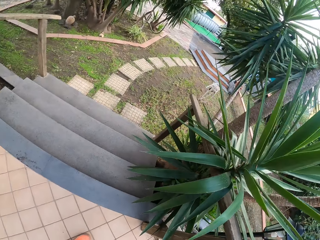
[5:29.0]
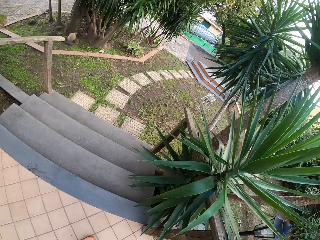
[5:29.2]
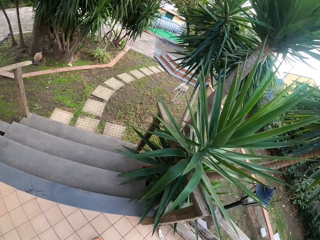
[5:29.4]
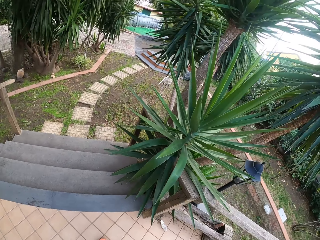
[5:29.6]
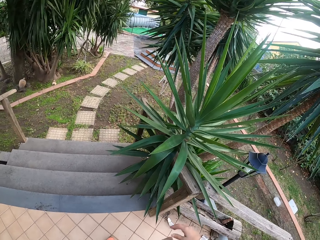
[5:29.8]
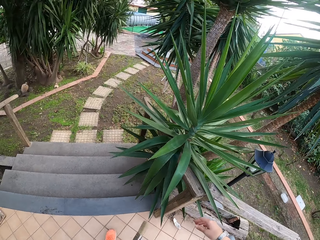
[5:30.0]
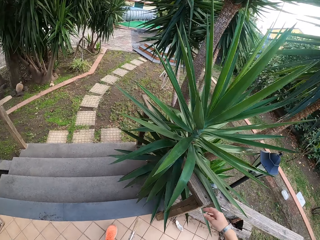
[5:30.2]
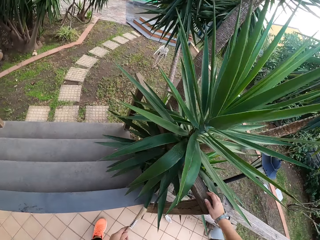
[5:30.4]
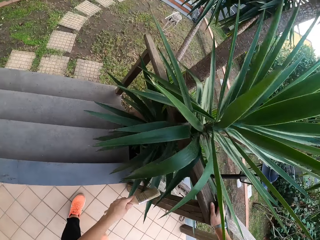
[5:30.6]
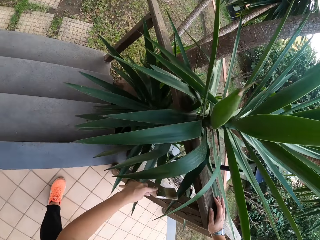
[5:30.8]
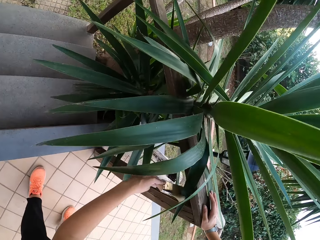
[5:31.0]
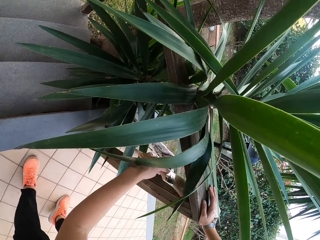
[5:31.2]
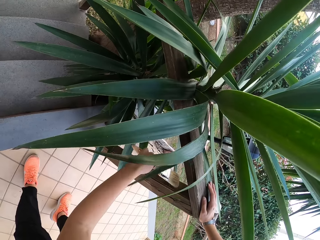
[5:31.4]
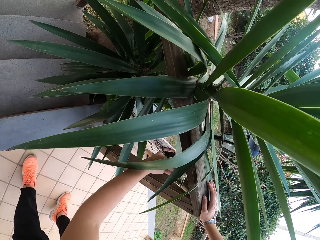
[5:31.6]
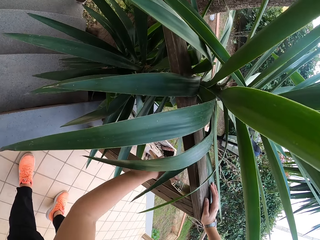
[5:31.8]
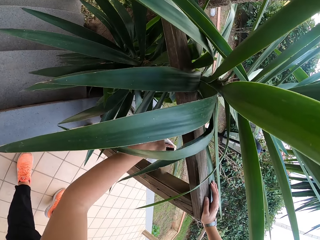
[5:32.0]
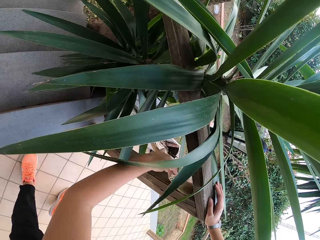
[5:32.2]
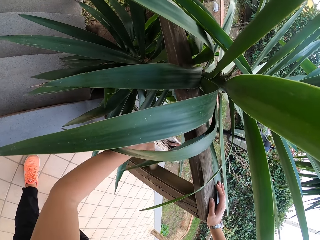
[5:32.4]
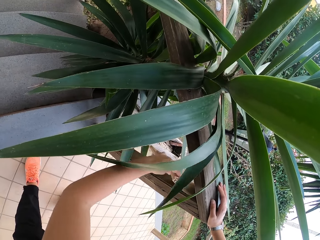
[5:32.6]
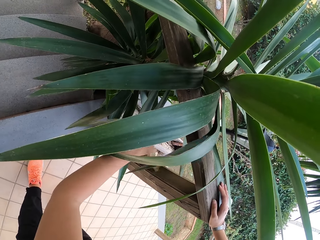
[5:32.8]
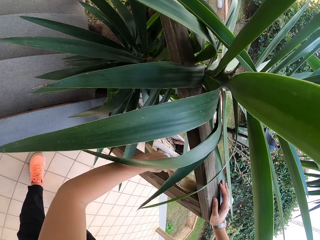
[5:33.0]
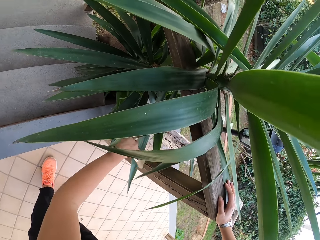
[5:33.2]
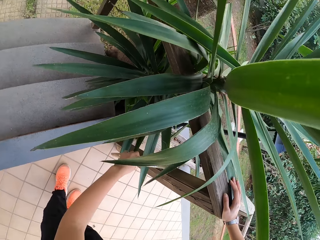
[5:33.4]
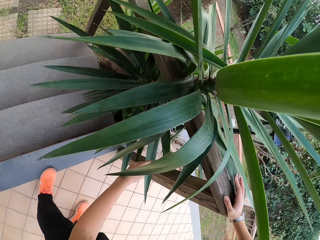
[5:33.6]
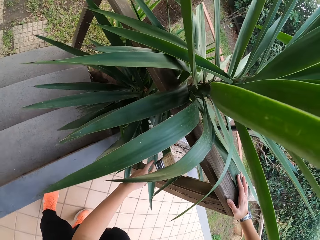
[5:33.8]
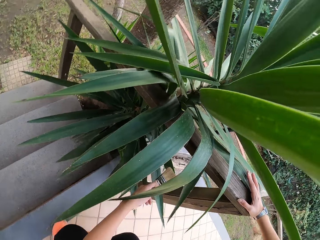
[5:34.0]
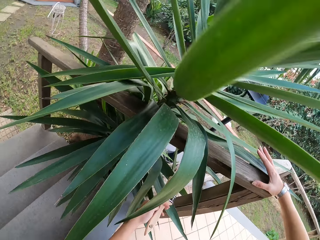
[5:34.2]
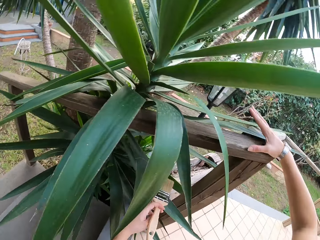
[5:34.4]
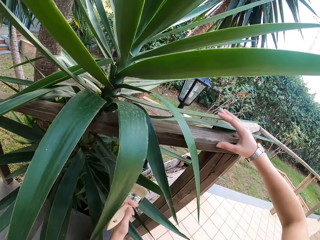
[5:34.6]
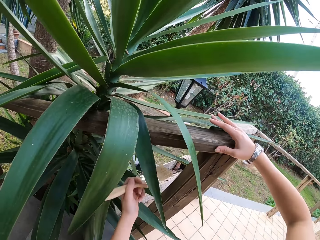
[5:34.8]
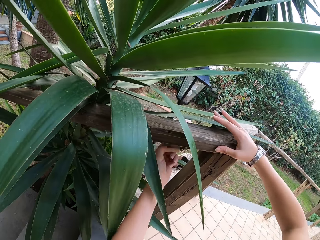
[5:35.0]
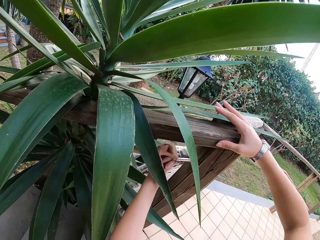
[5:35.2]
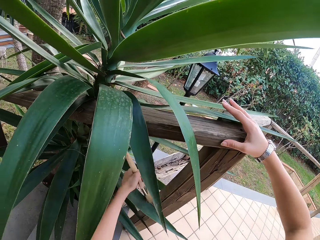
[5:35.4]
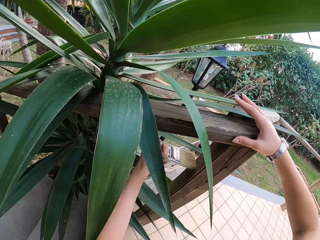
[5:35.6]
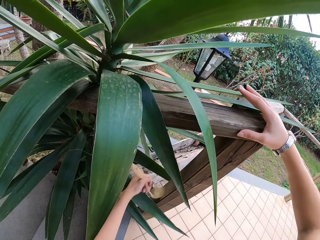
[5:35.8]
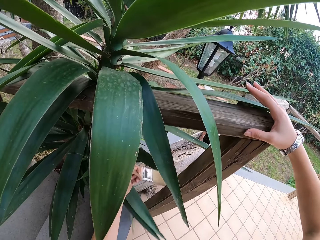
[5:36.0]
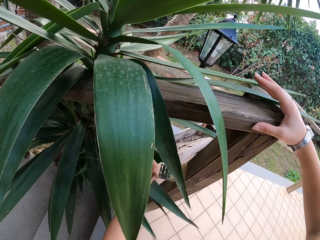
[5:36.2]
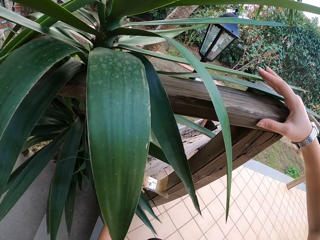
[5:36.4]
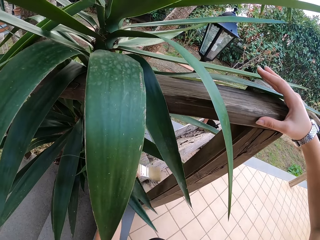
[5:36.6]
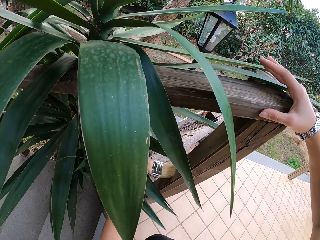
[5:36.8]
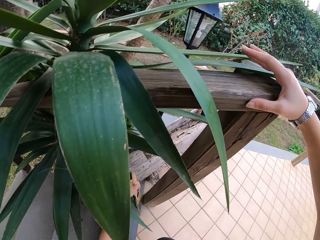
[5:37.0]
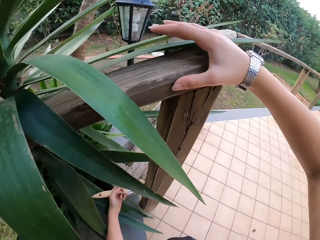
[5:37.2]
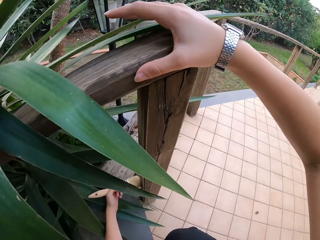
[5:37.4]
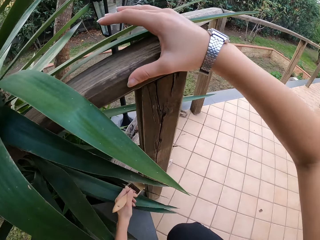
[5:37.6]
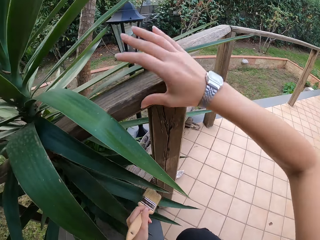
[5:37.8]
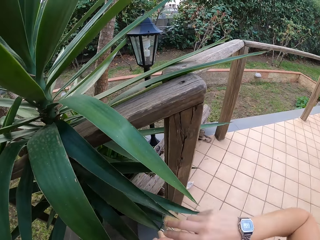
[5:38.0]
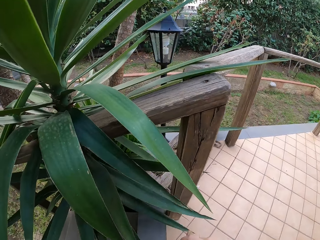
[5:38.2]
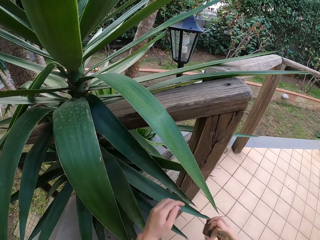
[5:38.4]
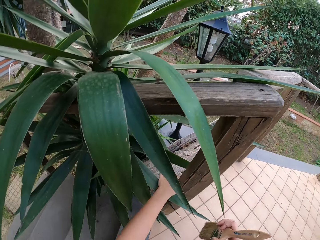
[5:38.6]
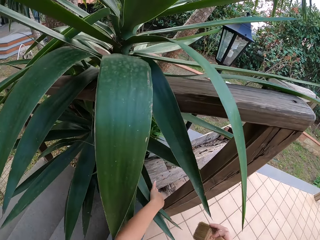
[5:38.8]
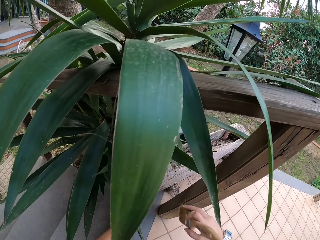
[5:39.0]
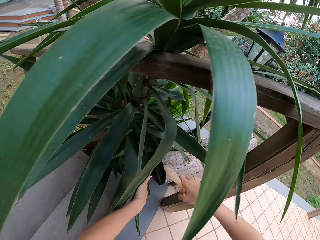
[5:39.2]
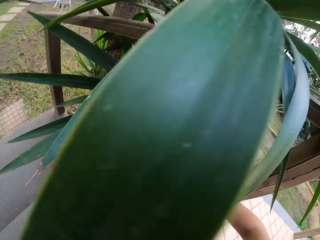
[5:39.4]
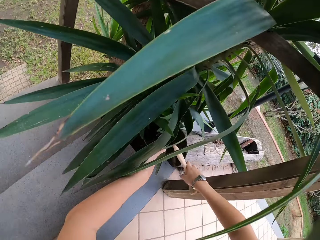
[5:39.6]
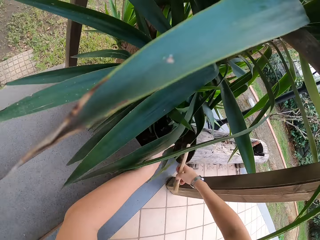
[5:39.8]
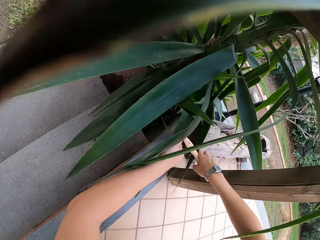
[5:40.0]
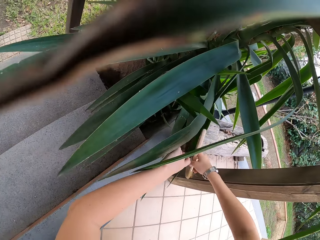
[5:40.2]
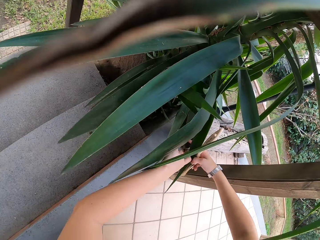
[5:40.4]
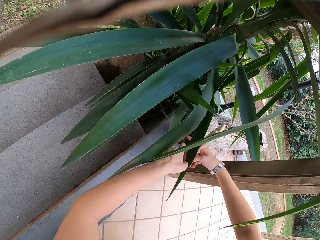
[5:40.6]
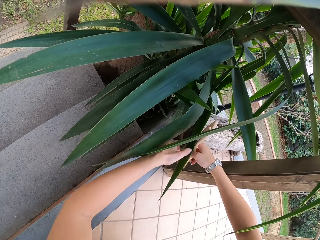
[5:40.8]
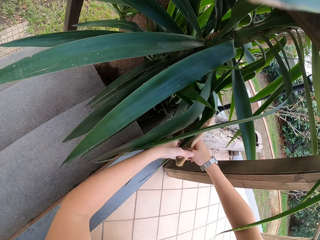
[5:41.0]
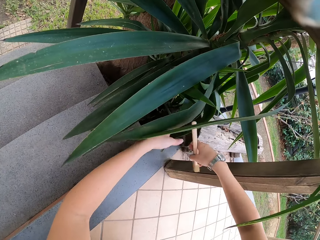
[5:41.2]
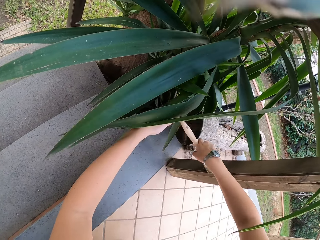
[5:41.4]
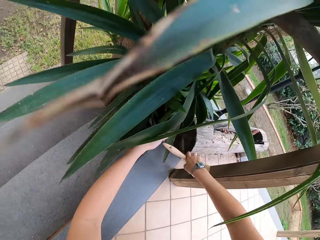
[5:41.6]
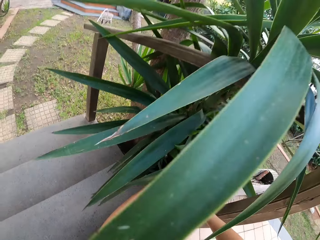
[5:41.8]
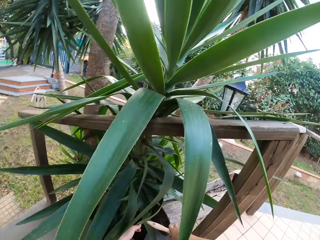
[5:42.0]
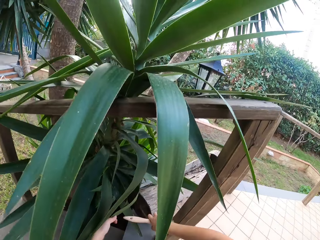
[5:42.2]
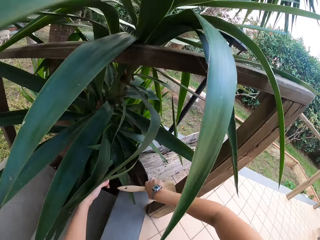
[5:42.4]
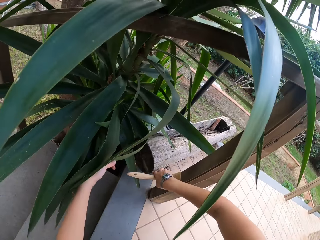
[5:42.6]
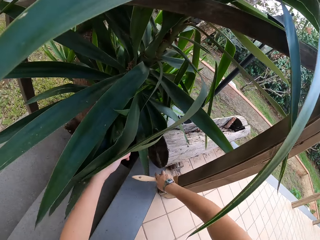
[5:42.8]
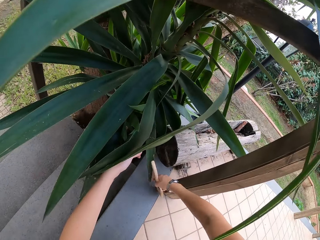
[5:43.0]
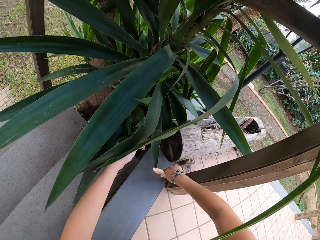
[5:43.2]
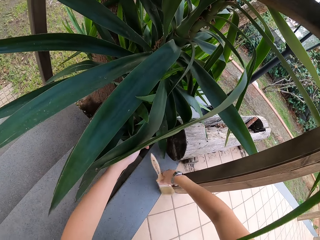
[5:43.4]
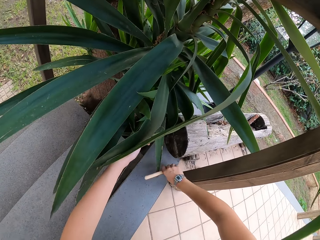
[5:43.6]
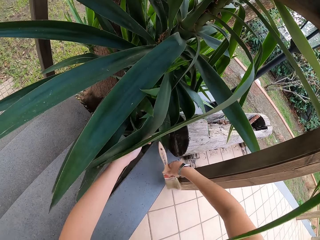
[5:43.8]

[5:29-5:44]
The camera wearer looks around. She touches the handrail with her right hand. She wipes the wooden handrail with the paintbrush in her left hand. She makes a step and brushes the wood with the paintbrush. She transfers the paintbrush to the right hand. She moves leaves aside with her left hand. She wipes the wooden handrail with the paintbrush in her right hand.

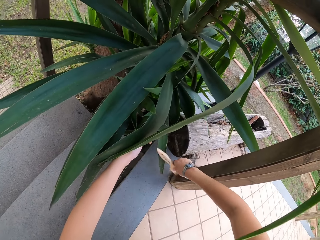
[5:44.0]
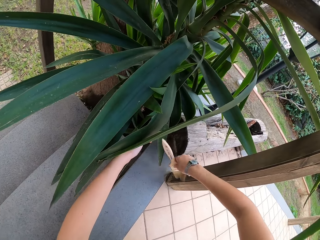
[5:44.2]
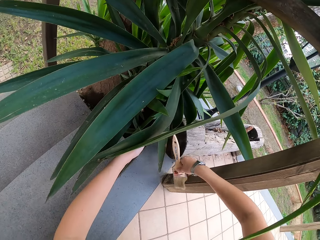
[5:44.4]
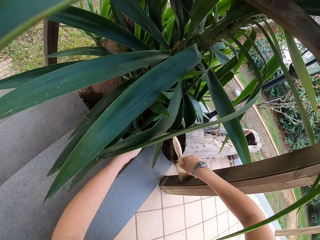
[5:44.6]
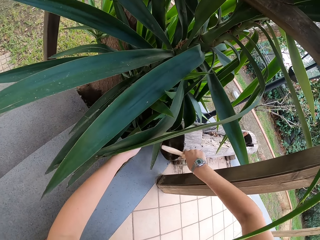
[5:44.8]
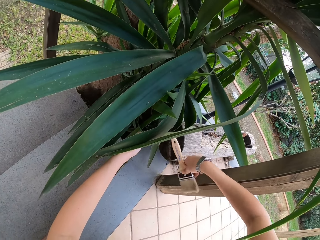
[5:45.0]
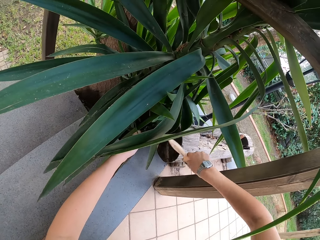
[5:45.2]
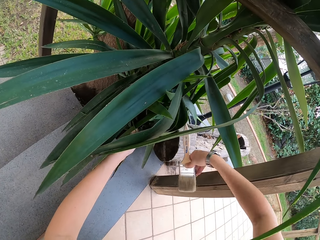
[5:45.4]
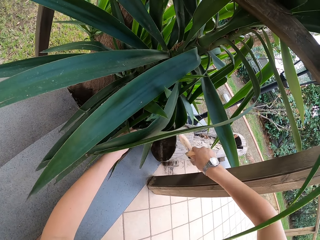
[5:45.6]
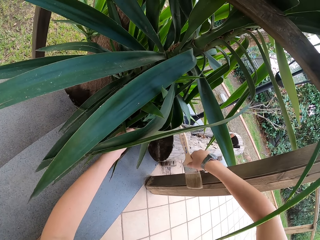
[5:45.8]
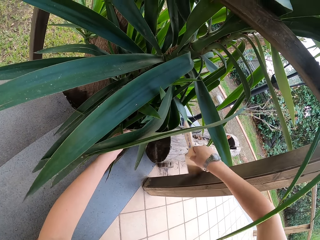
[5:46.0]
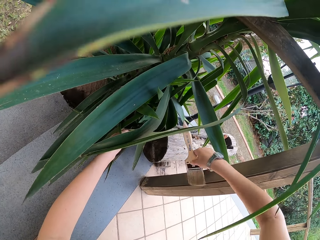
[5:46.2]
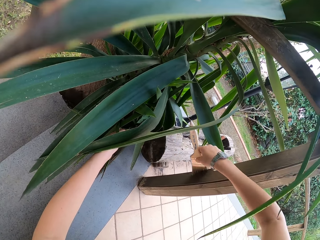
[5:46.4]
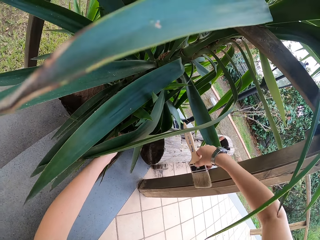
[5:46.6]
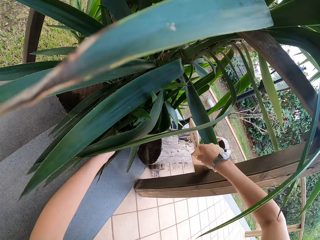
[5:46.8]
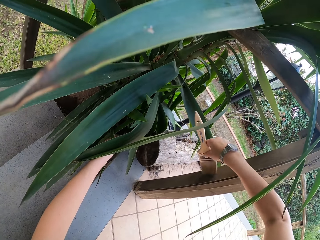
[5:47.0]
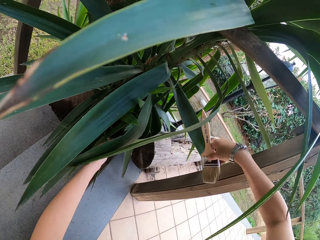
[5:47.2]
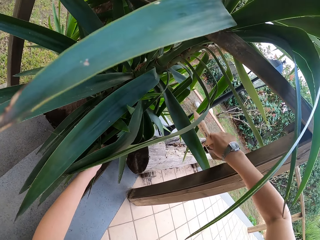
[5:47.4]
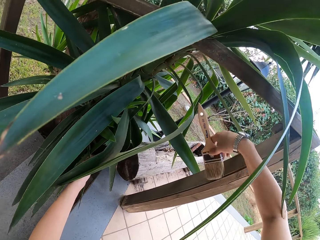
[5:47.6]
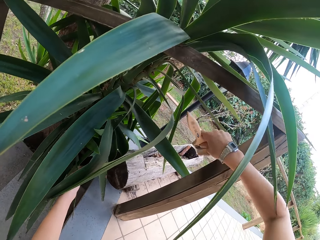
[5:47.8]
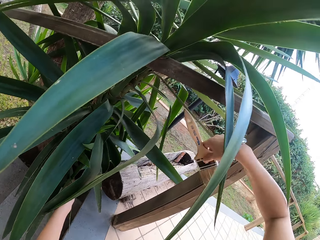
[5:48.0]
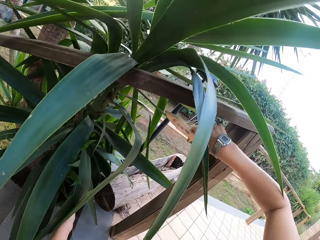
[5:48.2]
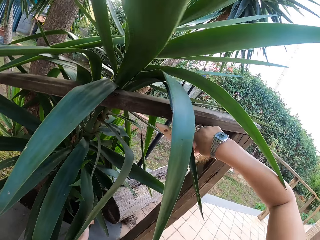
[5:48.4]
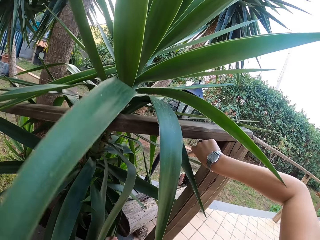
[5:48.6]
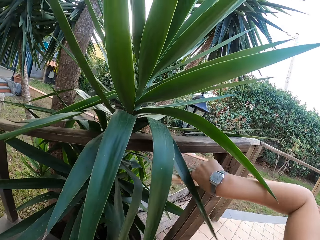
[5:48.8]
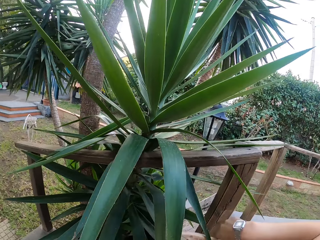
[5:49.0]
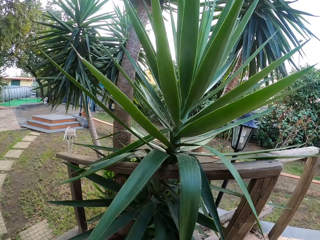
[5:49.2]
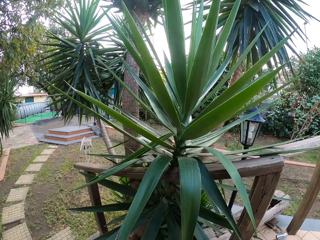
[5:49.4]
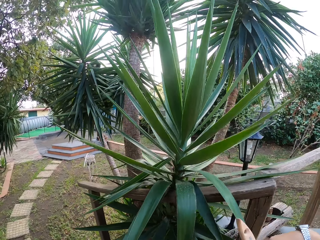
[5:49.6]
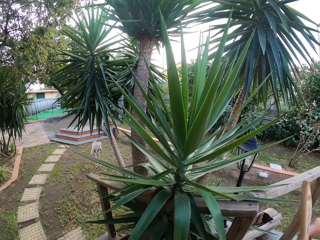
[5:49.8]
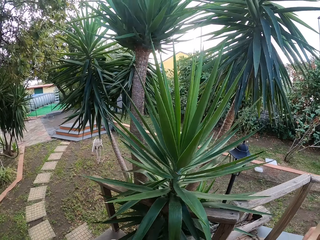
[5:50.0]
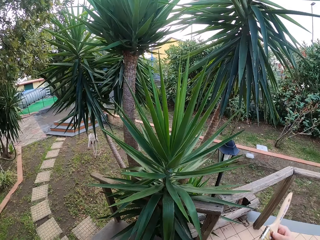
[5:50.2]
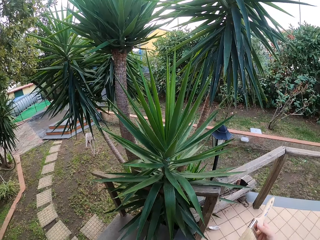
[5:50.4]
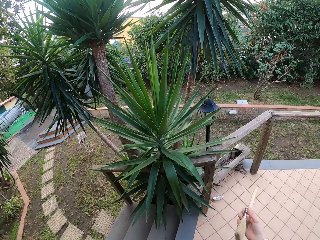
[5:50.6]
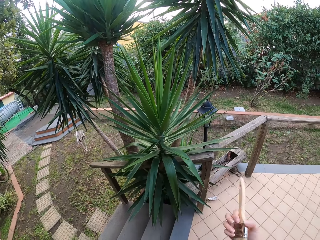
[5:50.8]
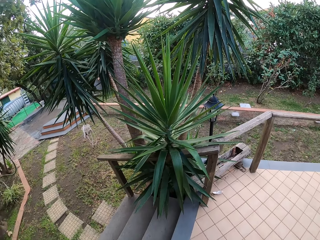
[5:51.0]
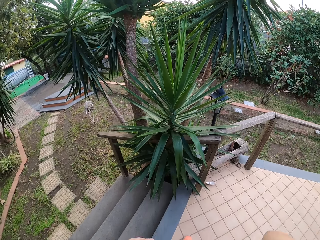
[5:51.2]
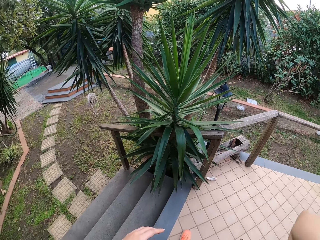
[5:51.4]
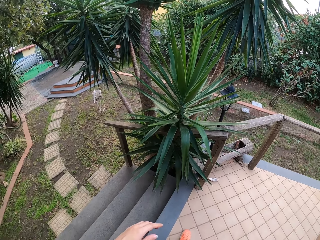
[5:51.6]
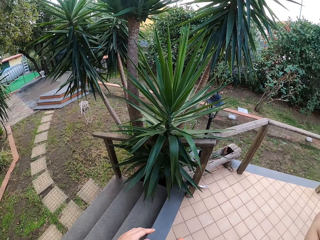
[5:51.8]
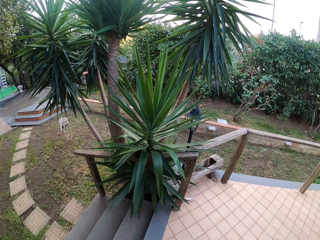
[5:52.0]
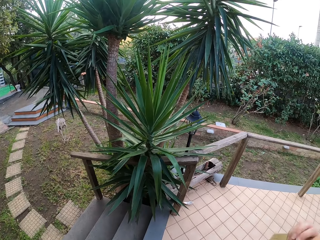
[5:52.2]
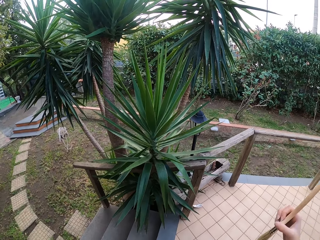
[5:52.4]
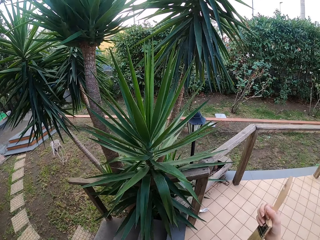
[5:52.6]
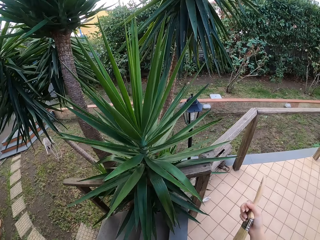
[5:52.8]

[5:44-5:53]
The camera wearer looks around. They move the right hand down.
